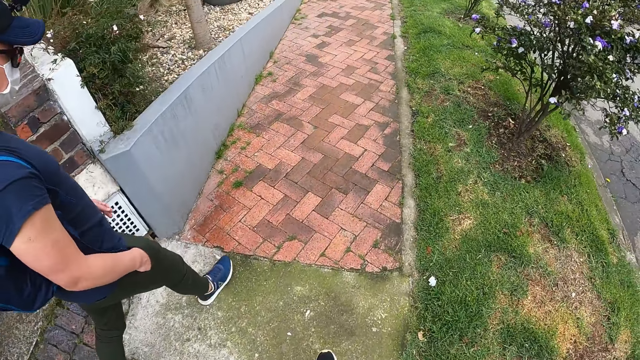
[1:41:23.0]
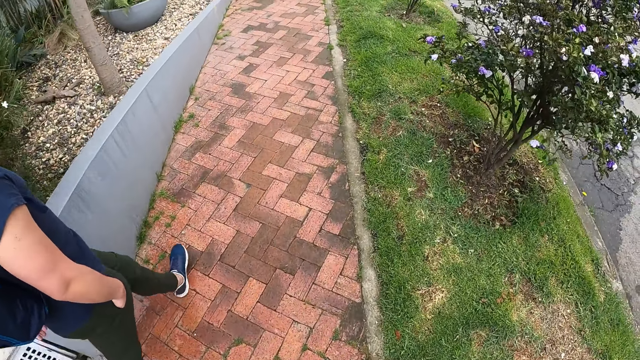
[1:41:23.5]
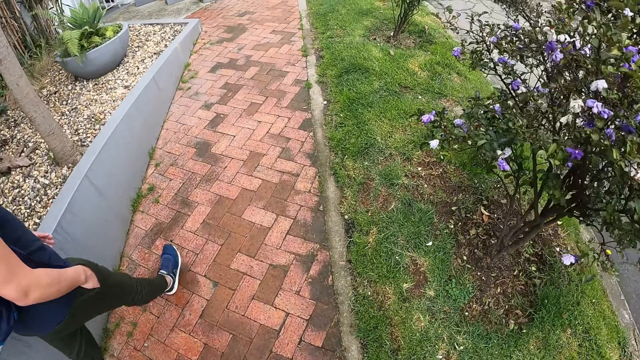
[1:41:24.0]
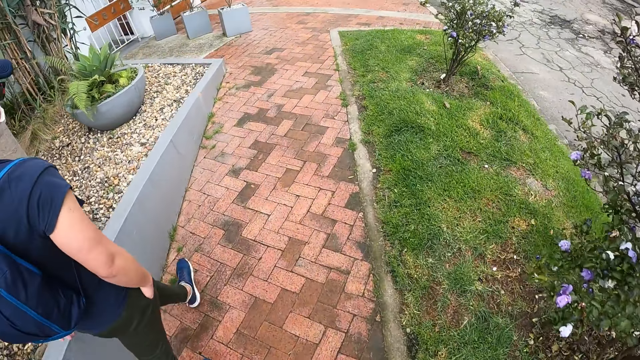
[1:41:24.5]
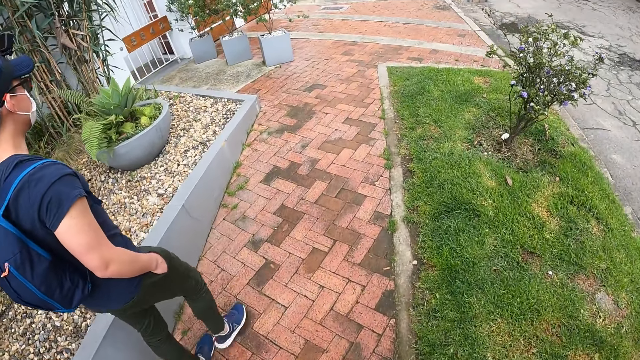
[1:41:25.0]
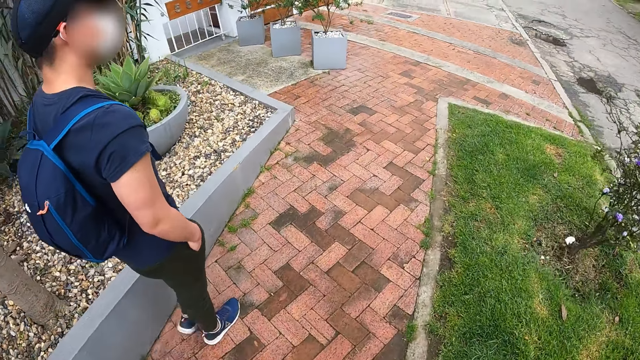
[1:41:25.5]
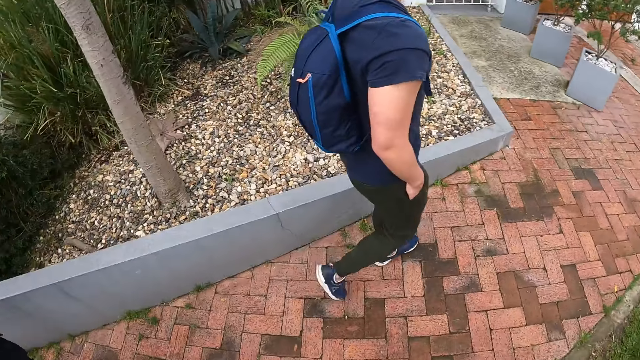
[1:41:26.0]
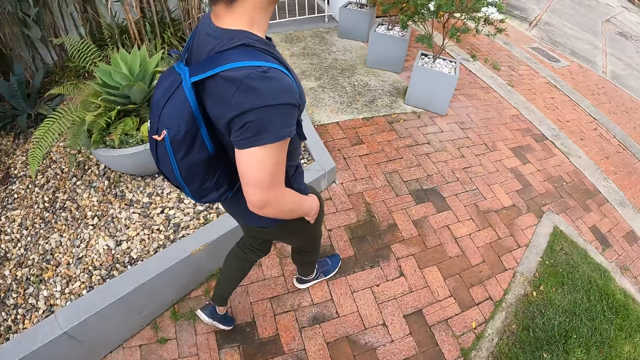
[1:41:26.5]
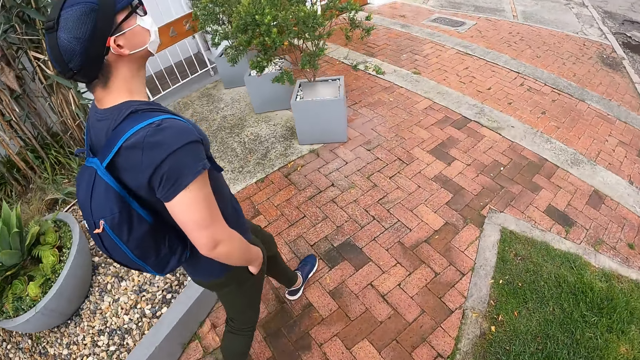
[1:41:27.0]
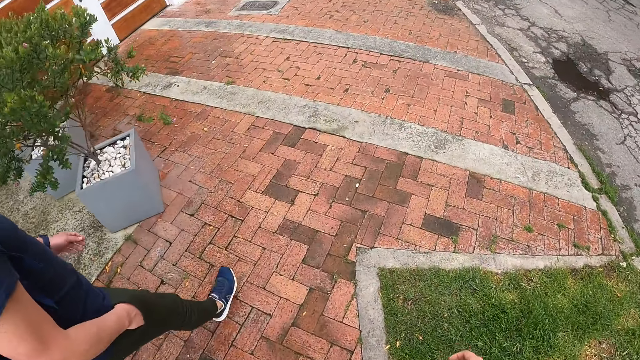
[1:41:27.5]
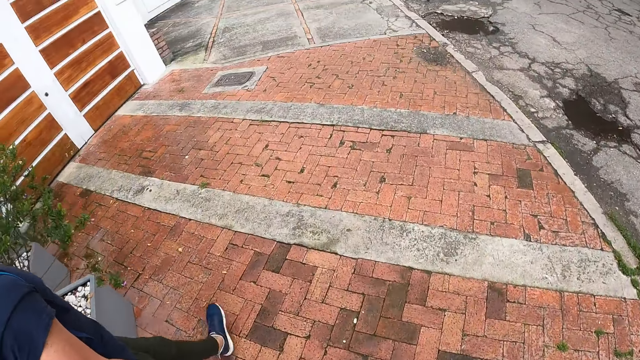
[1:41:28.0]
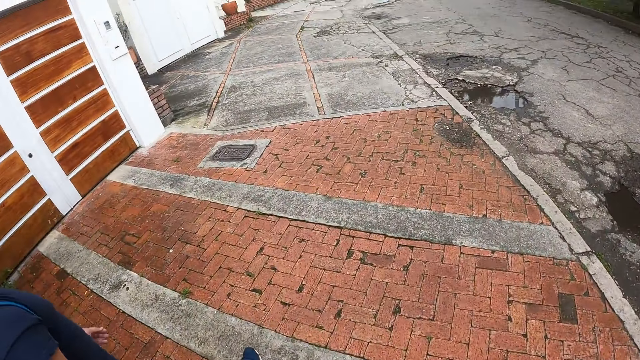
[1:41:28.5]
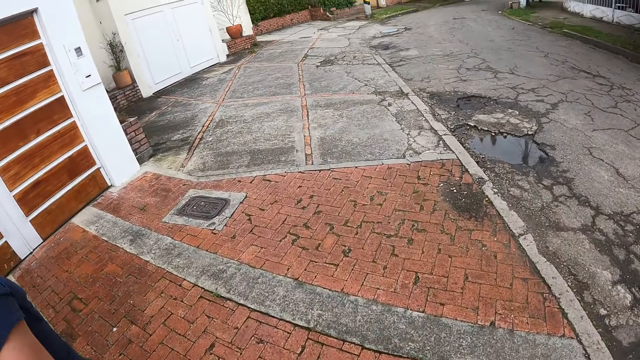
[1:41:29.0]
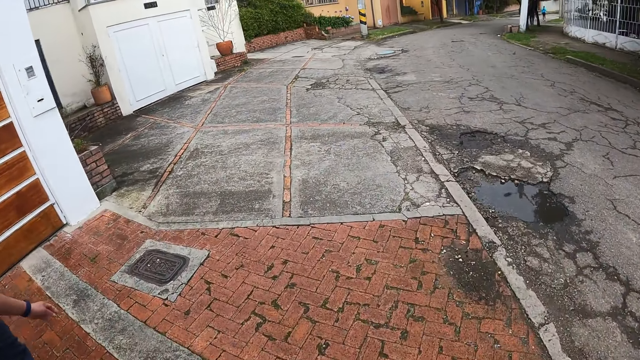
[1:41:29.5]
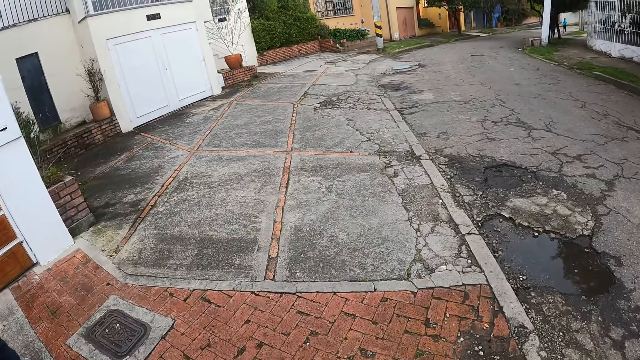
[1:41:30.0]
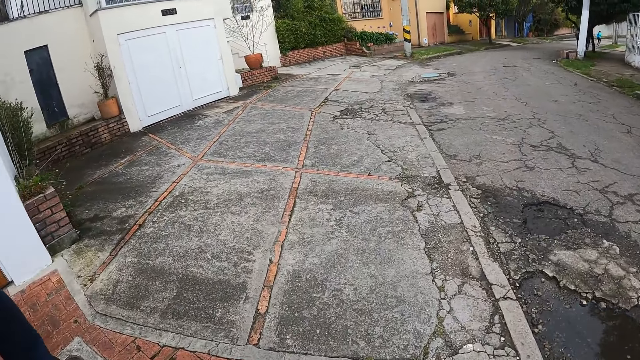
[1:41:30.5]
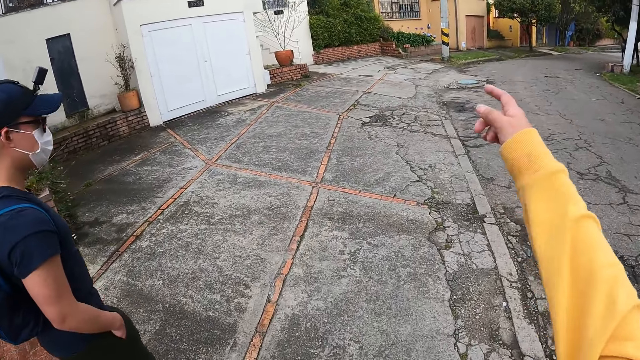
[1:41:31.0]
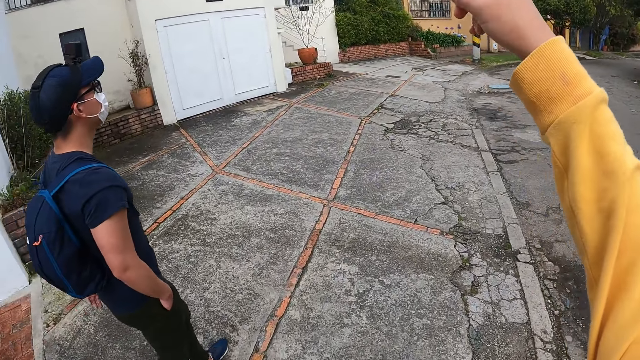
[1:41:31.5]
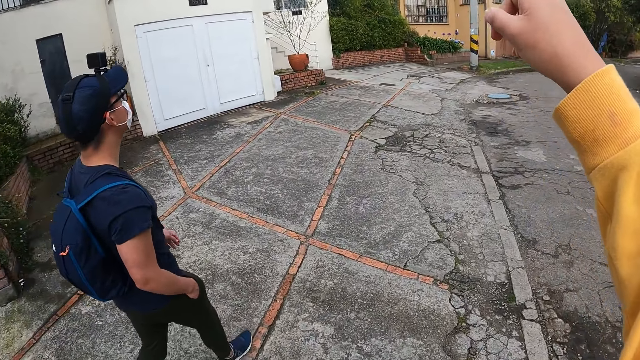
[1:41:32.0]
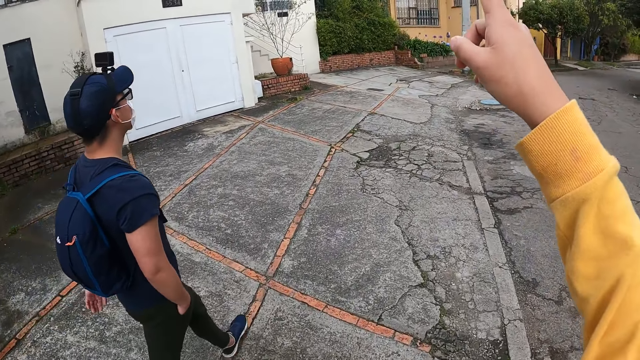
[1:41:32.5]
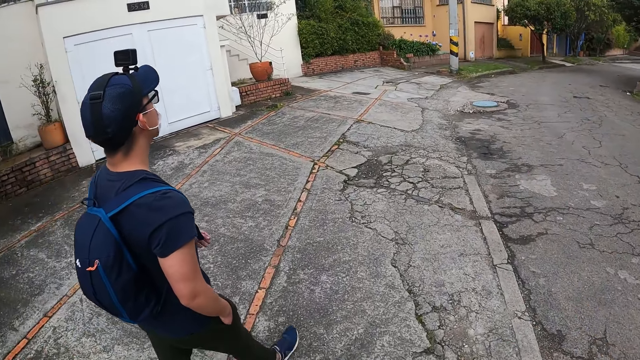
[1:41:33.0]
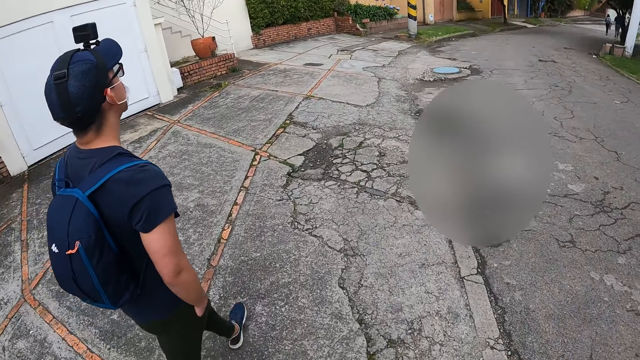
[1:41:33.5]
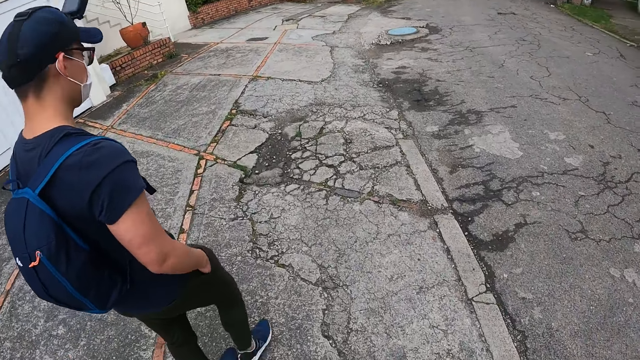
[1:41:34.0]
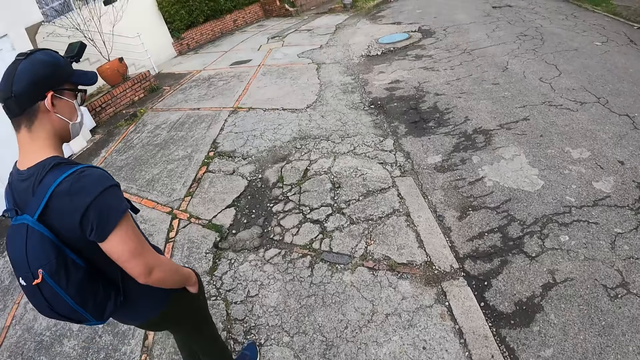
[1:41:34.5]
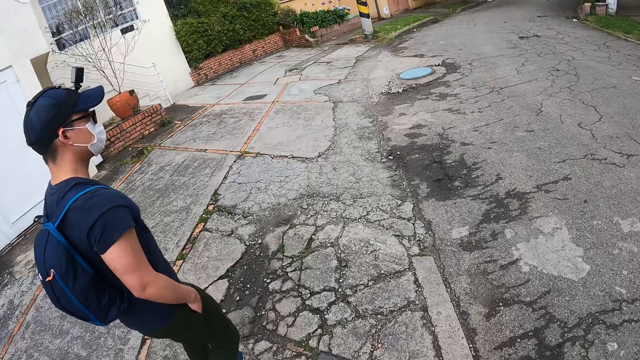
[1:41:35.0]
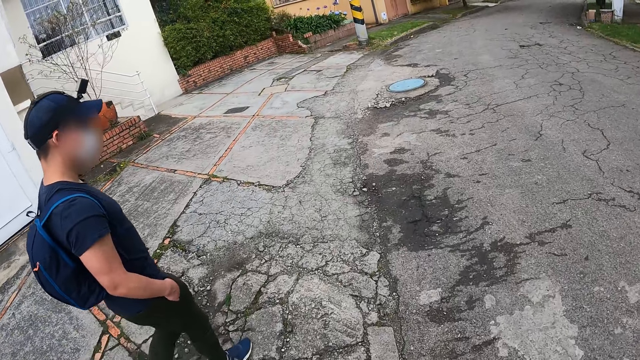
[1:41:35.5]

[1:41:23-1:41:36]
The man walks on a pathway. The camera wearer walks on the pathway. He turns his head. He points to the sky with his right index finger.

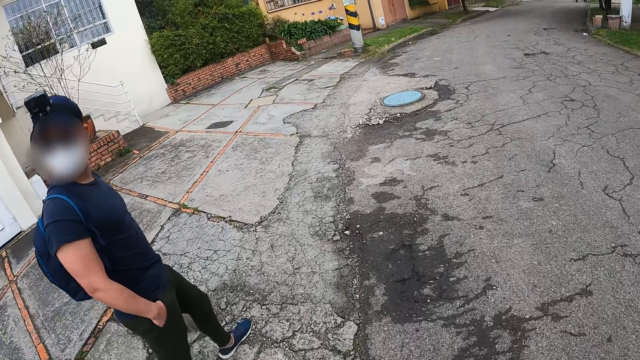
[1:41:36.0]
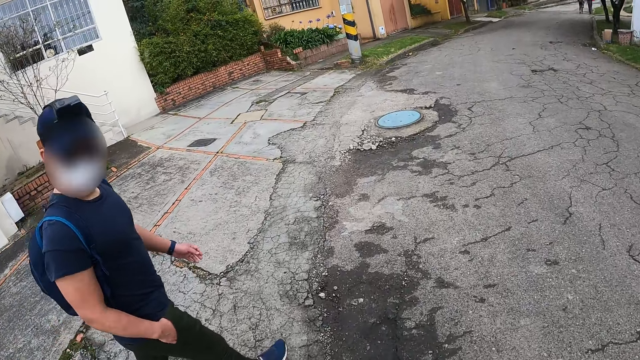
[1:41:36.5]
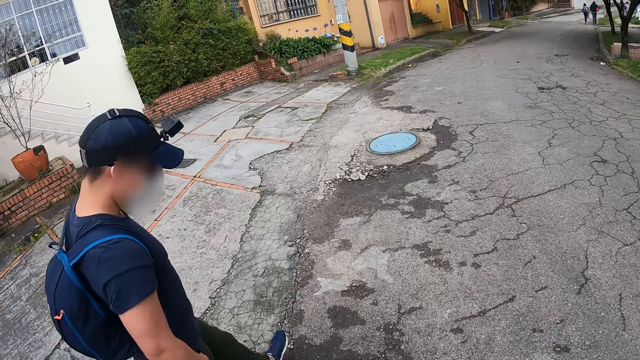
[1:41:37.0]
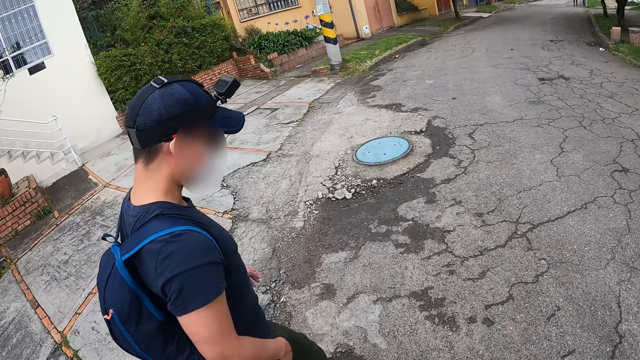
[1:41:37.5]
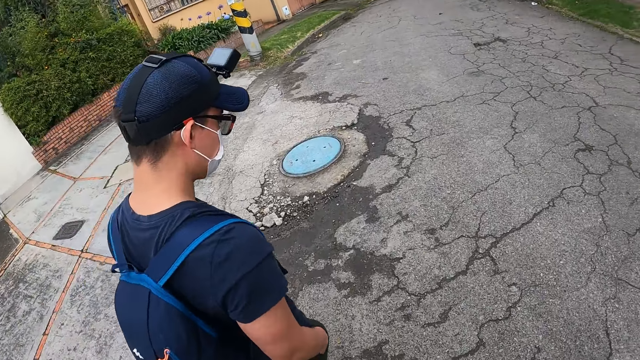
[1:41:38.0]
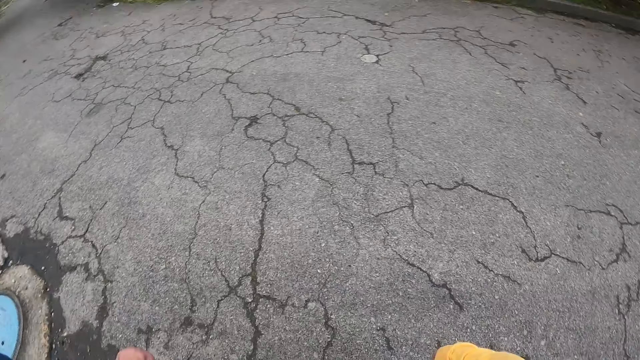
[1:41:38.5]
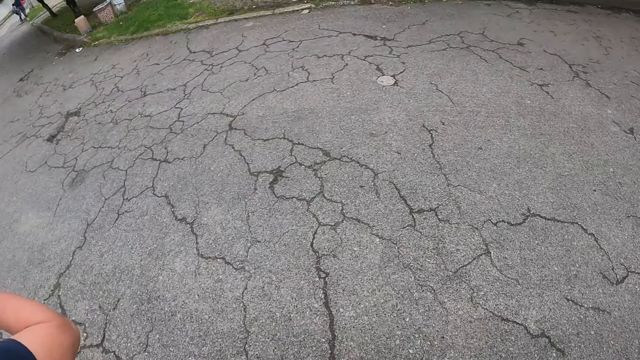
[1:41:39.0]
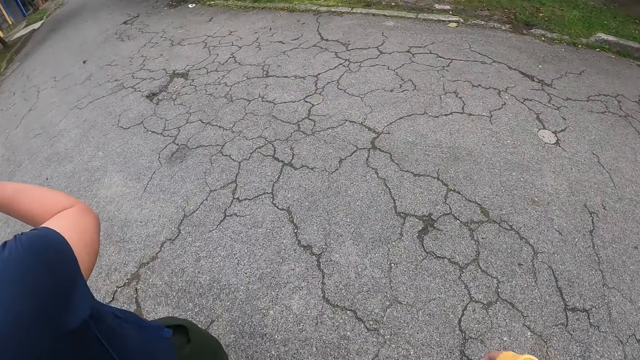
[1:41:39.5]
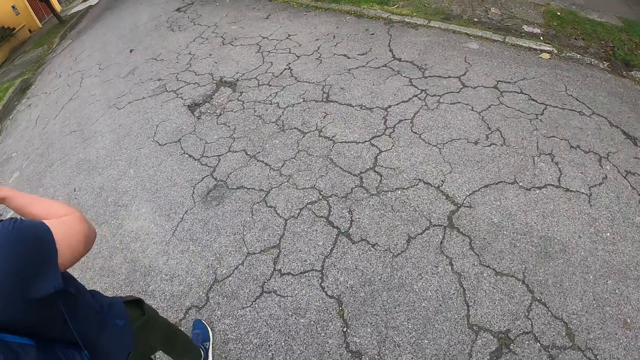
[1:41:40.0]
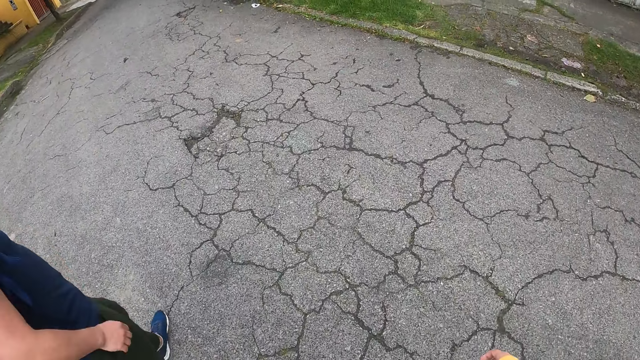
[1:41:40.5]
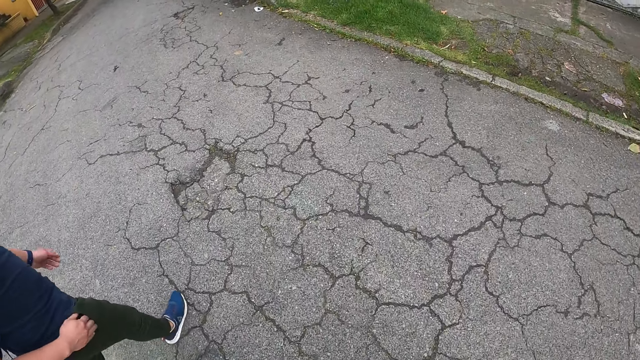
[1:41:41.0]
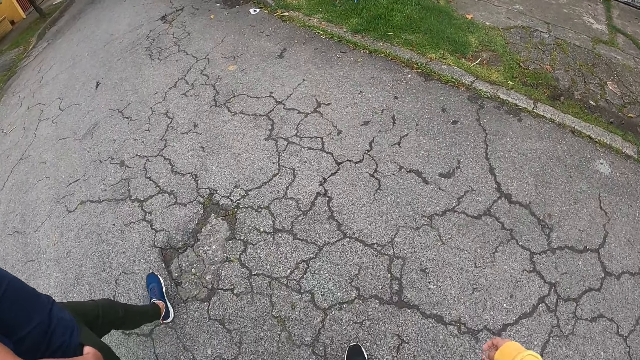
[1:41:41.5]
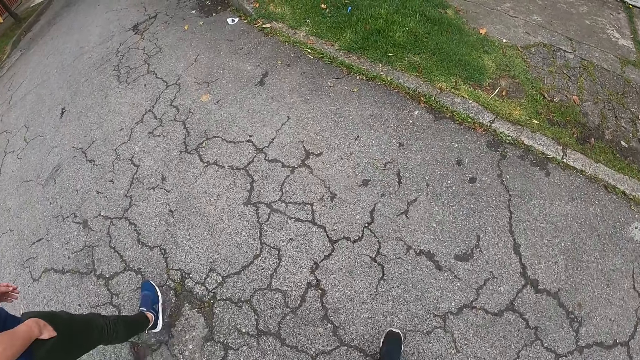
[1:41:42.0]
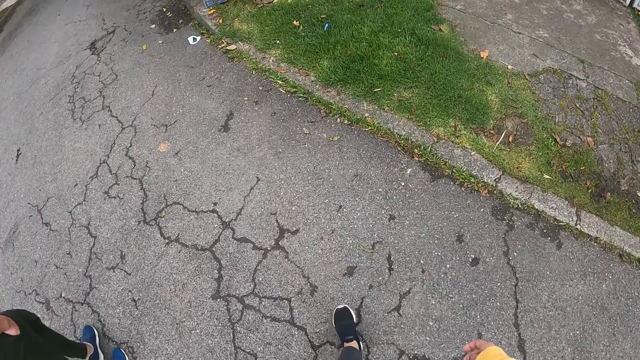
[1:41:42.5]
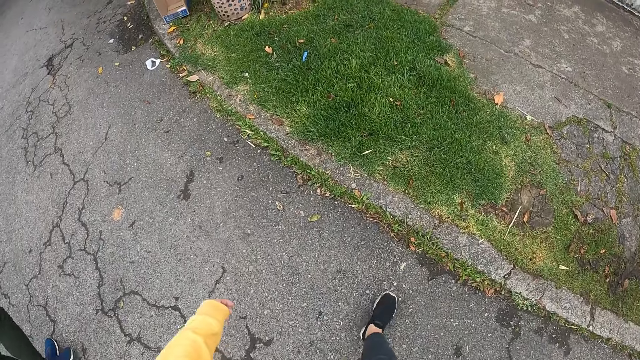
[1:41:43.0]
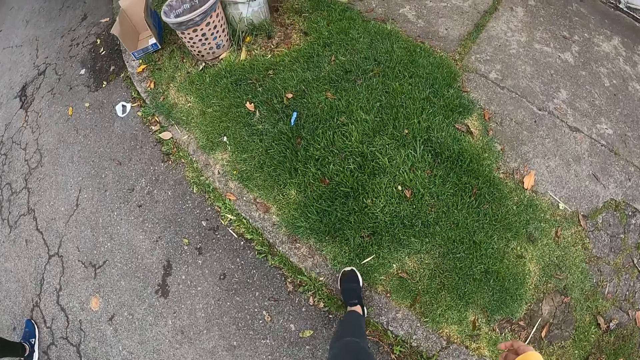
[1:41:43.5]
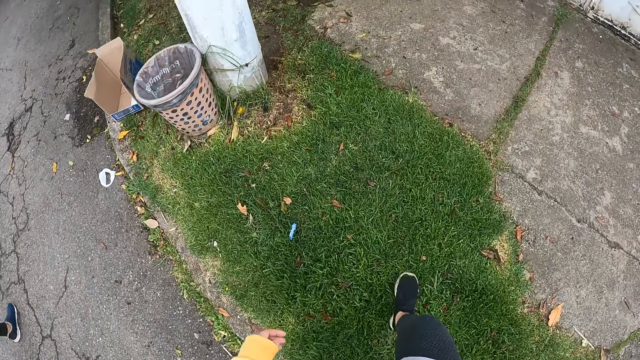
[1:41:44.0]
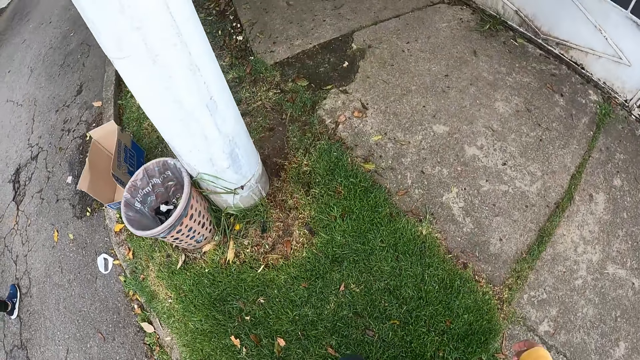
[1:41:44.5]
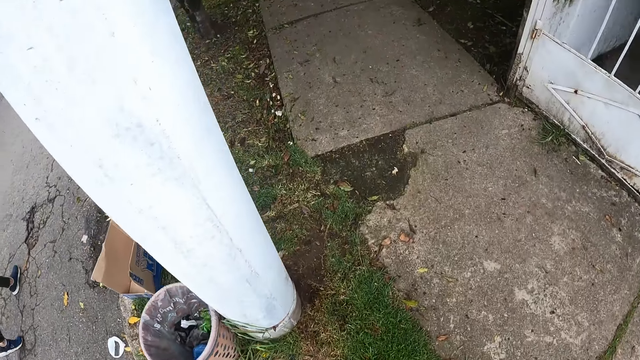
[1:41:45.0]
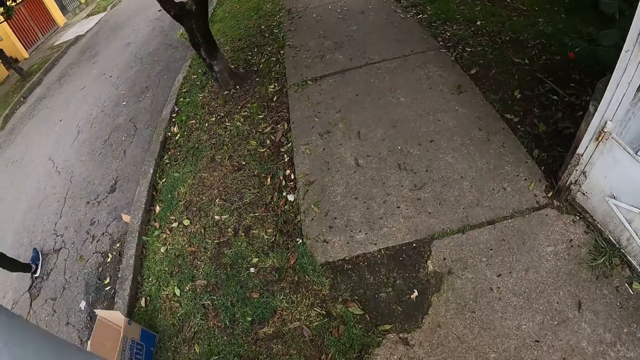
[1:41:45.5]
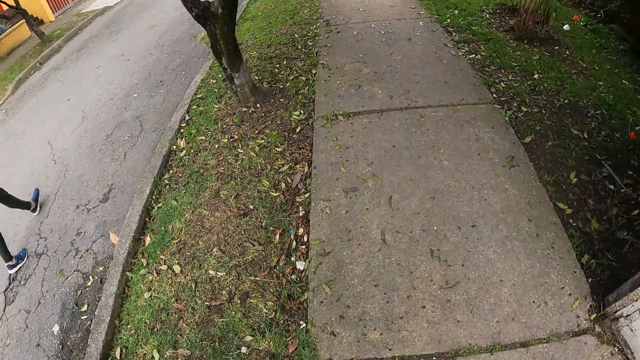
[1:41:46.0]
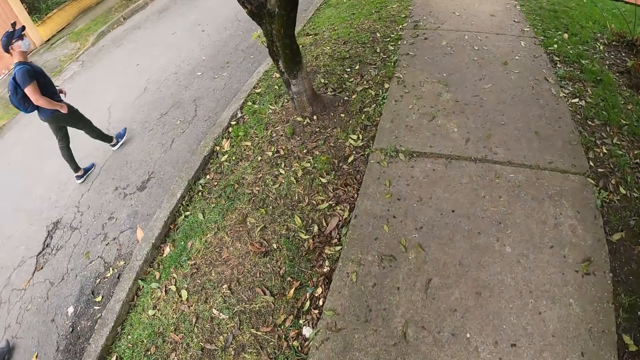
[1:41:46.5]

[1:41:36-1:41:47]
The camera wearer crosses the road. The man walks on the road. The man touches his face with his right hand and puts his right hand in the pocket of his trouser. The camera wearer walks at the sidewalk.
